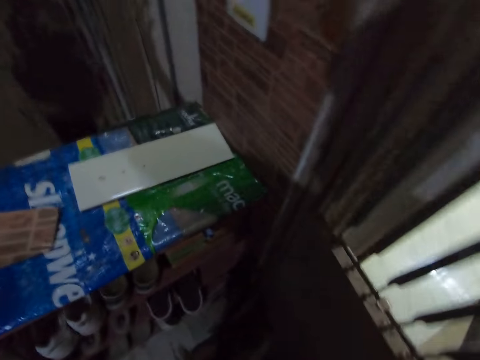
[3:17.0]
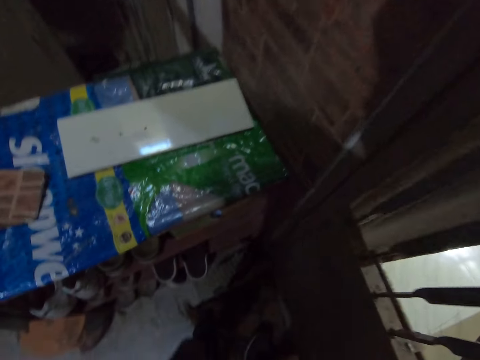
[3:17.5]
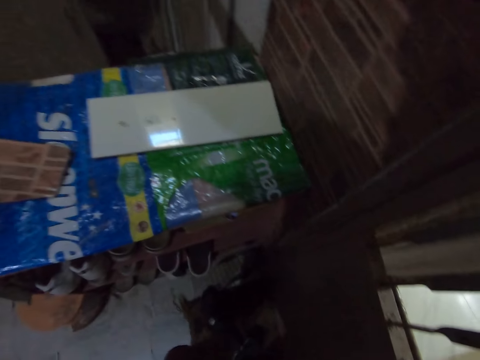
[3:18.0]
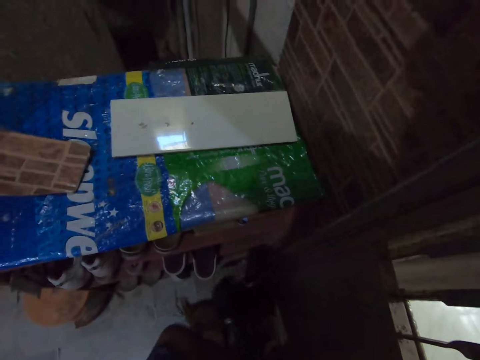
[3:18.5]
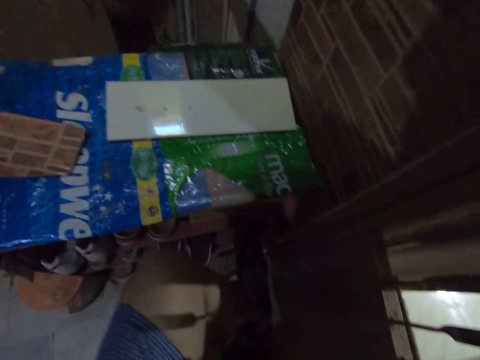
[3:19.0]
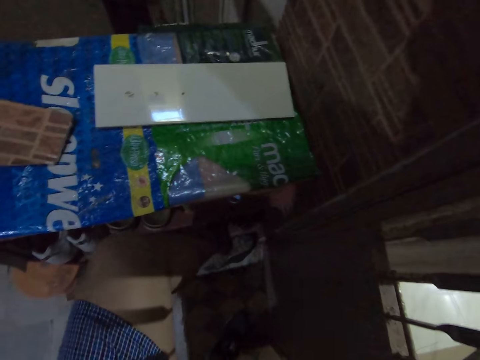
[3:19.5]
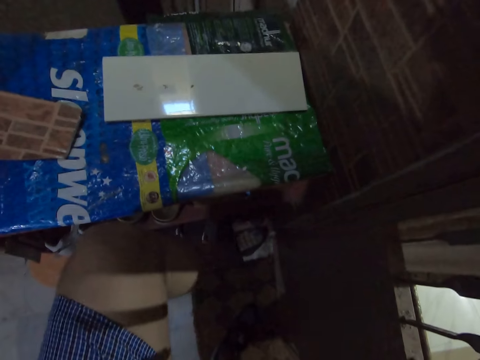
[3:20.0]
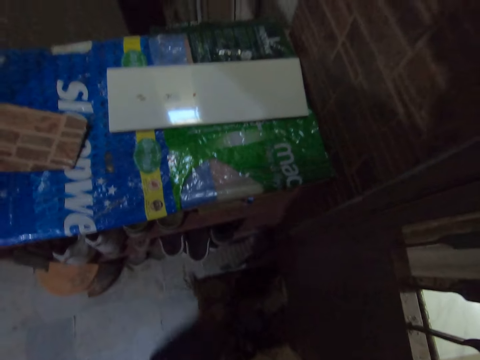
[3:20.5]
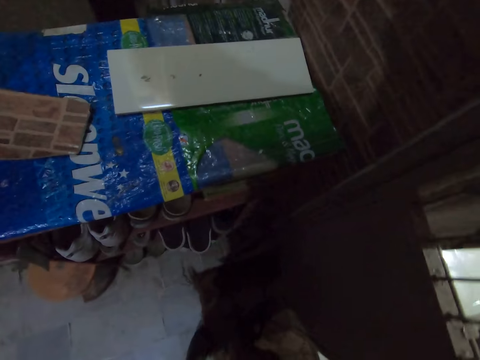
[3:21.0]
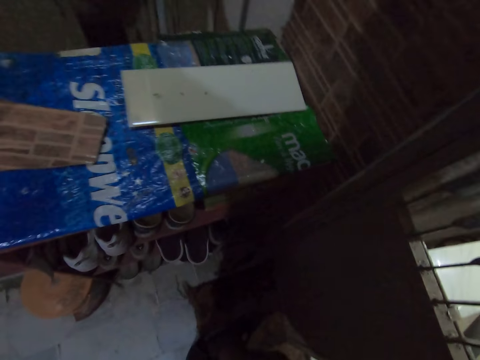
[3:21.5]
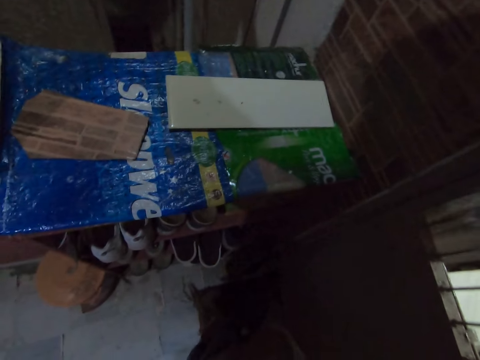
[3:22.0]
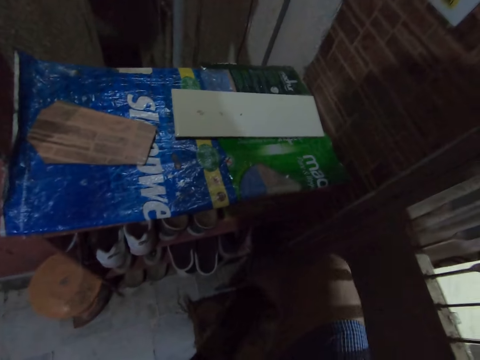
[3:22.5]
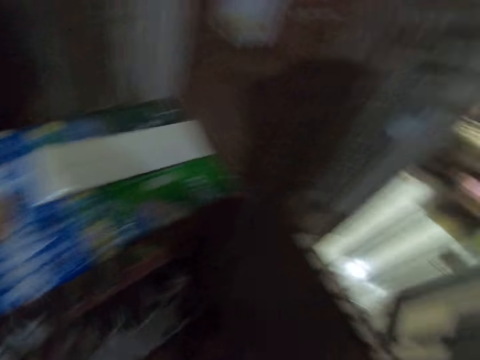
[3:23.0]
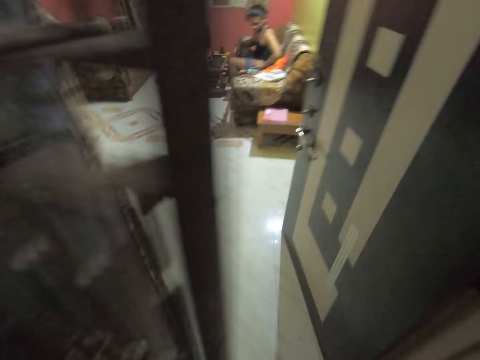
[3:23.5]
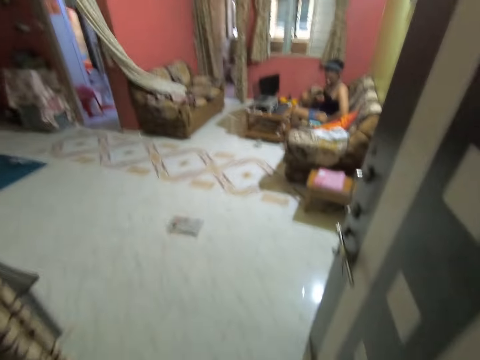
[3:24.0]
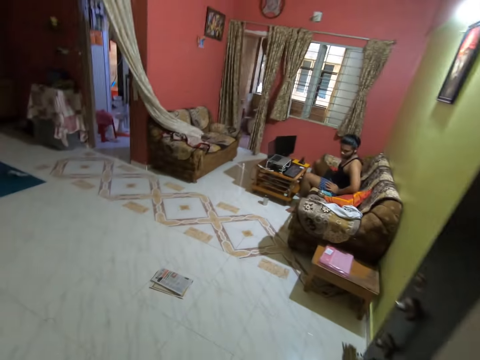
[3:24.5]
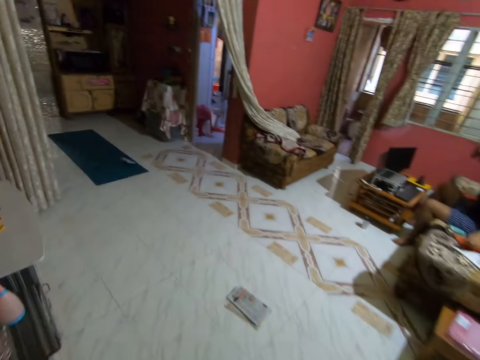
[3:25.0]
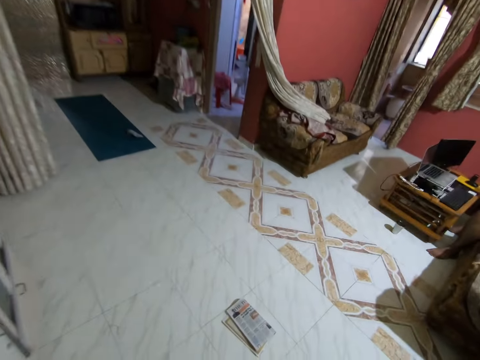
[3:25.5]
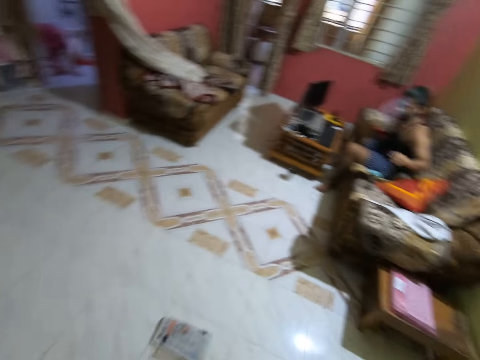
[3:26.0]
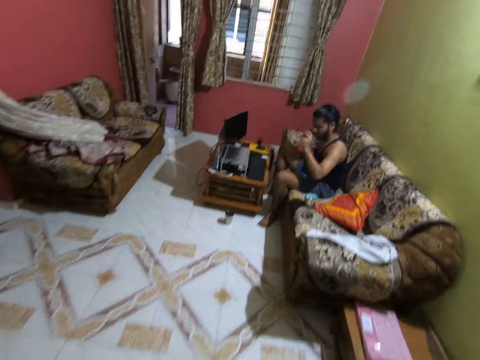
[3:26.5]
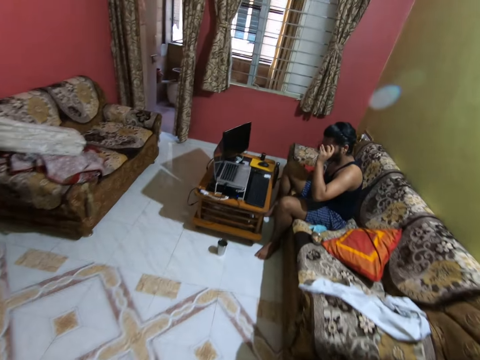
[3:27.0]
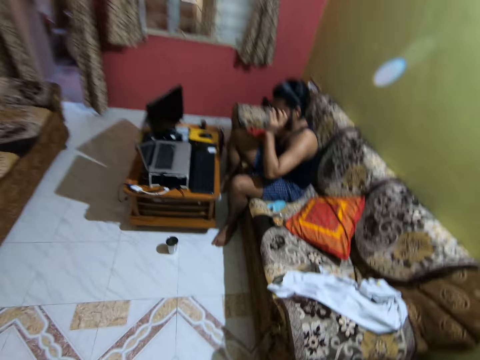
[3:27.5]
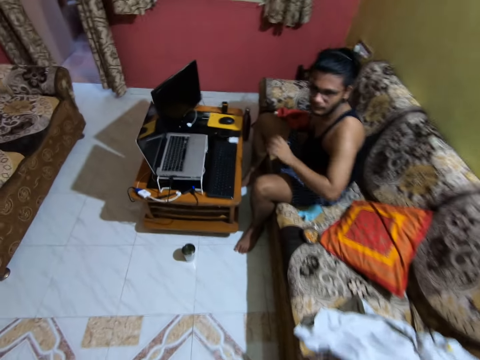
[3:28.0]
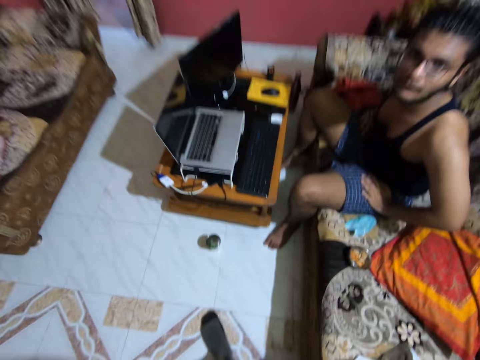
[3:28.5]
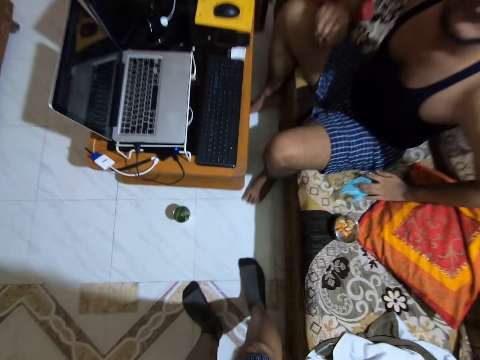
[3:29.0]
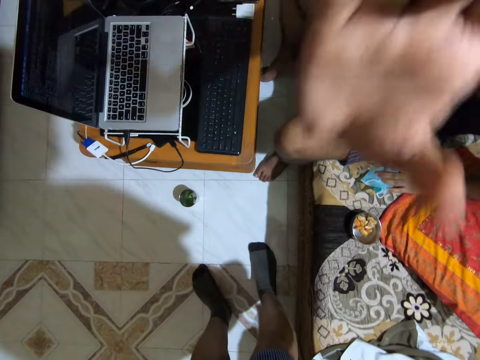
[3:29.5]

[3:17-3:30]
The camera wearer pulls off the shoes. They put the shoes in the shelves with legs. They walk through the door and enter an apartment. They talk to a man.
